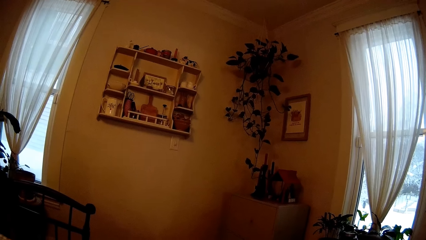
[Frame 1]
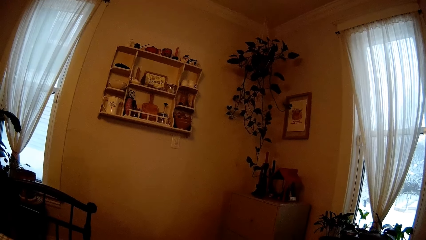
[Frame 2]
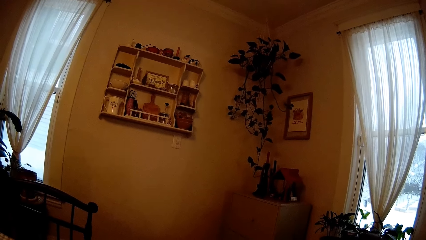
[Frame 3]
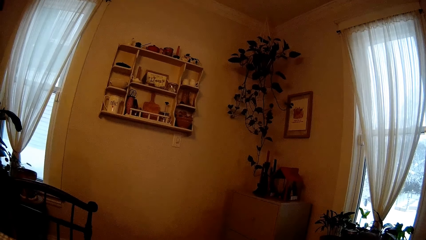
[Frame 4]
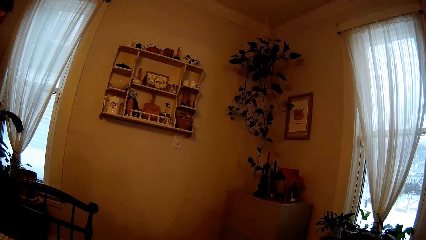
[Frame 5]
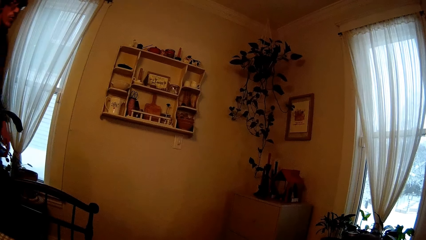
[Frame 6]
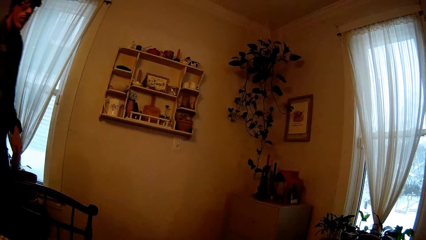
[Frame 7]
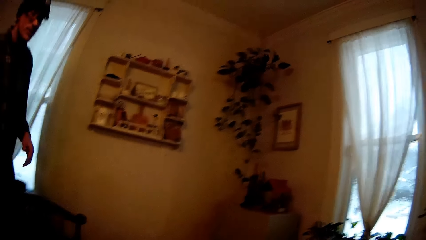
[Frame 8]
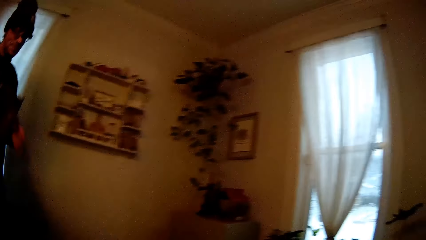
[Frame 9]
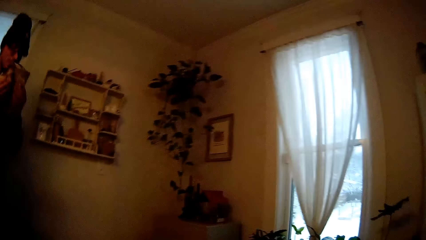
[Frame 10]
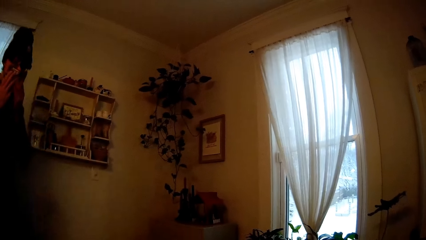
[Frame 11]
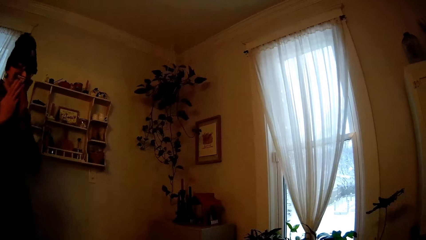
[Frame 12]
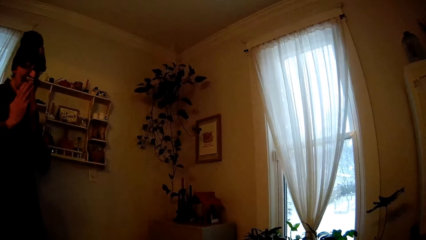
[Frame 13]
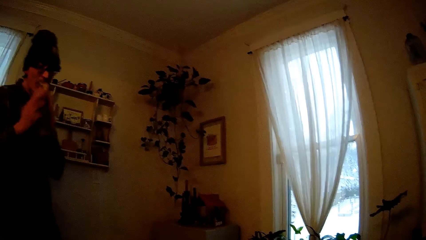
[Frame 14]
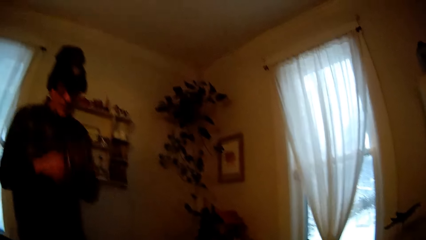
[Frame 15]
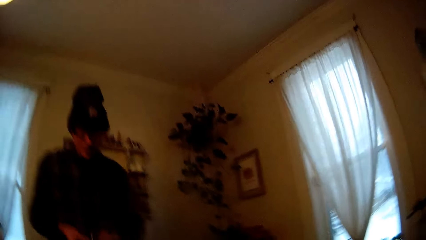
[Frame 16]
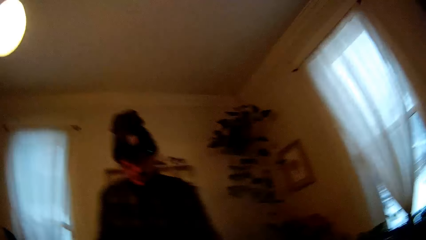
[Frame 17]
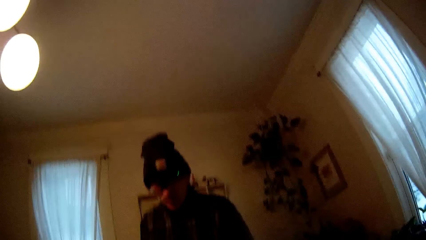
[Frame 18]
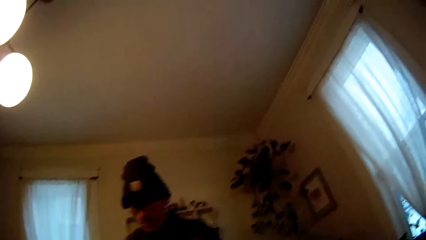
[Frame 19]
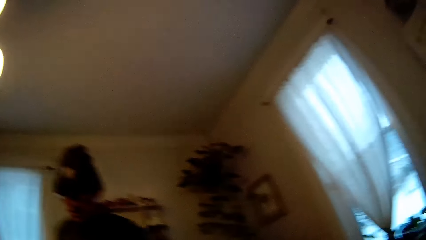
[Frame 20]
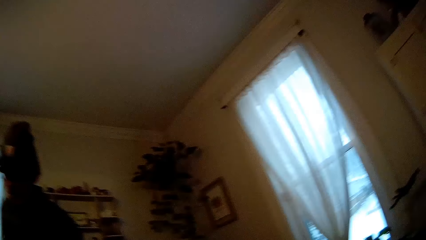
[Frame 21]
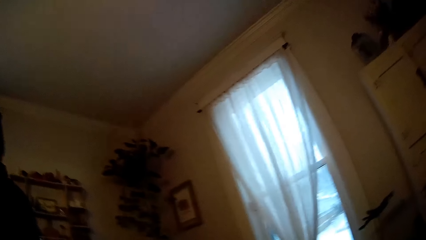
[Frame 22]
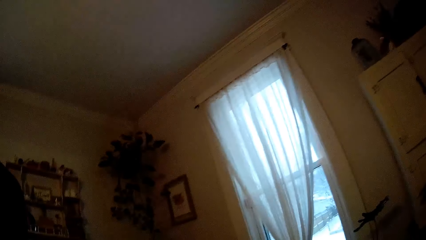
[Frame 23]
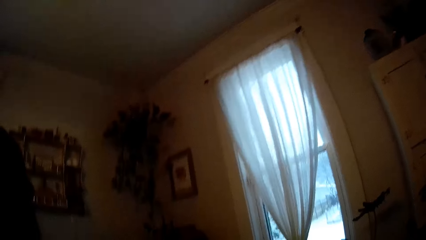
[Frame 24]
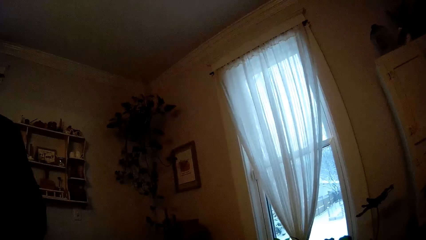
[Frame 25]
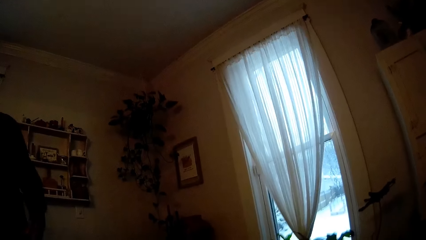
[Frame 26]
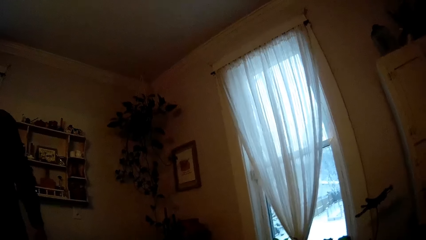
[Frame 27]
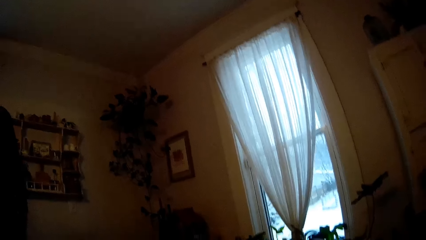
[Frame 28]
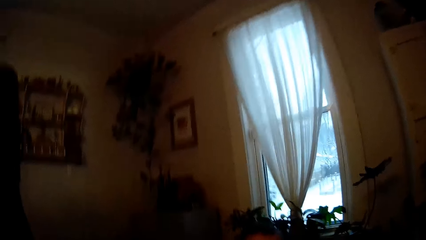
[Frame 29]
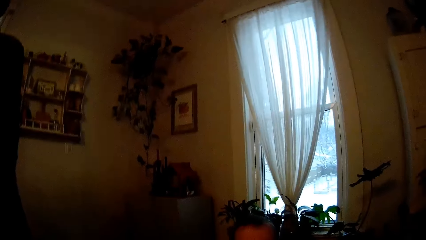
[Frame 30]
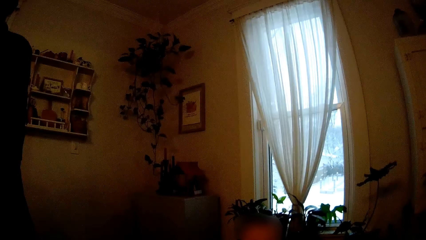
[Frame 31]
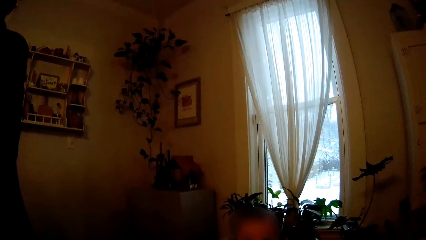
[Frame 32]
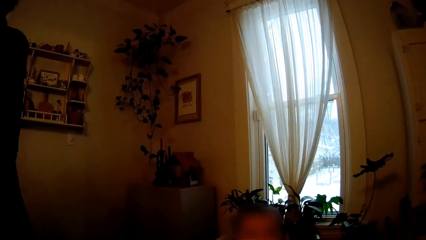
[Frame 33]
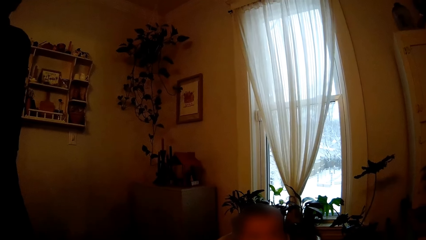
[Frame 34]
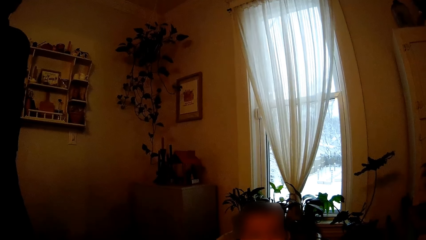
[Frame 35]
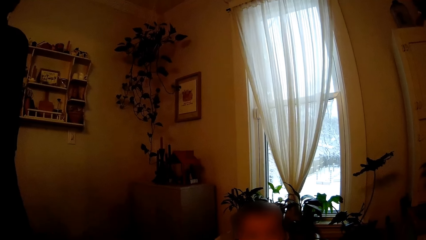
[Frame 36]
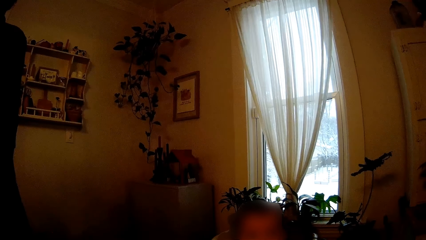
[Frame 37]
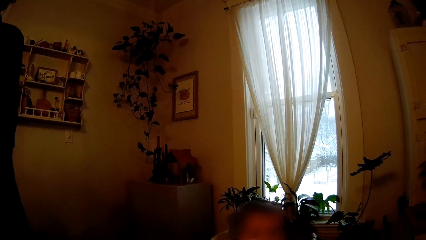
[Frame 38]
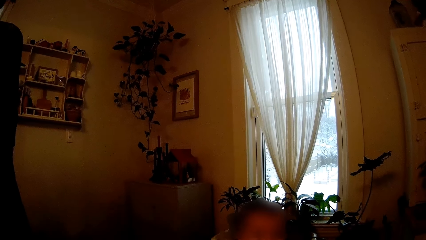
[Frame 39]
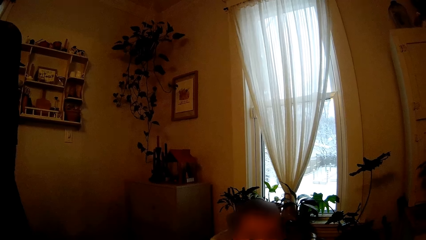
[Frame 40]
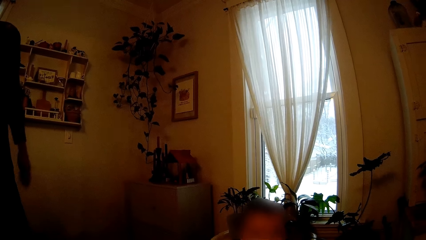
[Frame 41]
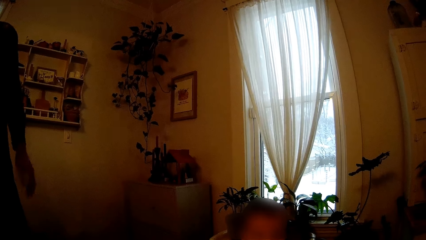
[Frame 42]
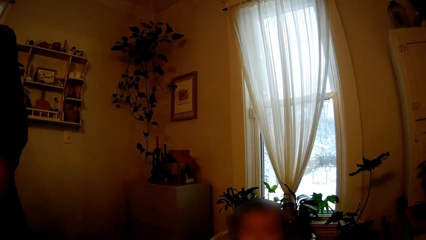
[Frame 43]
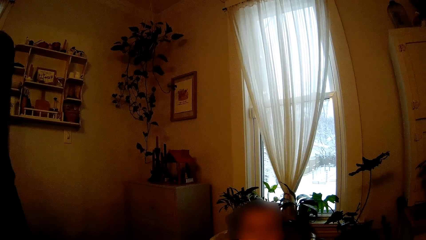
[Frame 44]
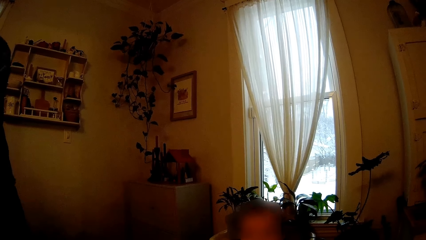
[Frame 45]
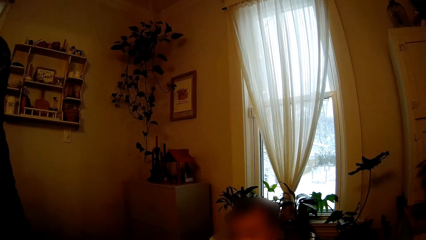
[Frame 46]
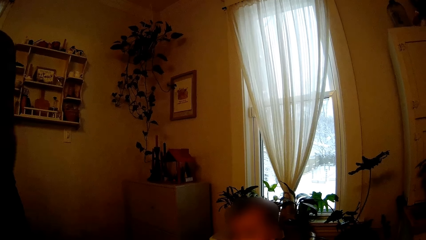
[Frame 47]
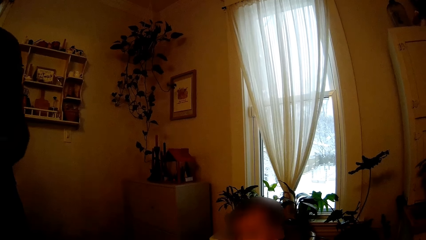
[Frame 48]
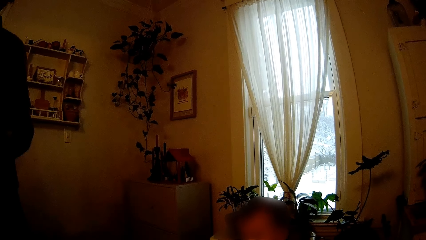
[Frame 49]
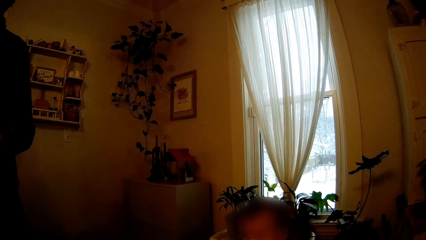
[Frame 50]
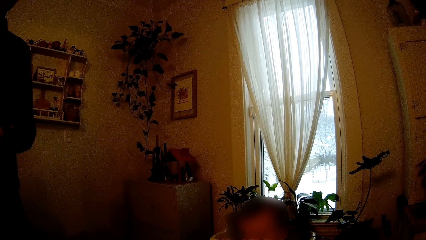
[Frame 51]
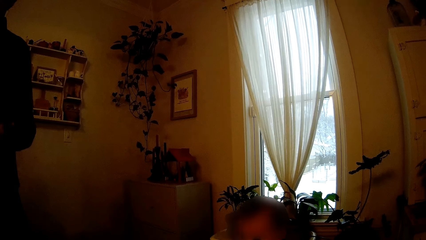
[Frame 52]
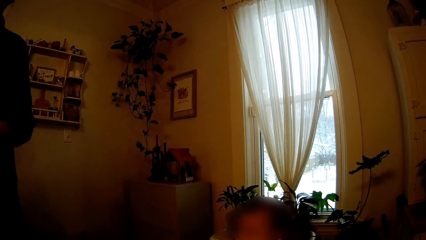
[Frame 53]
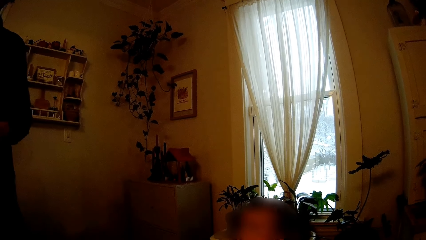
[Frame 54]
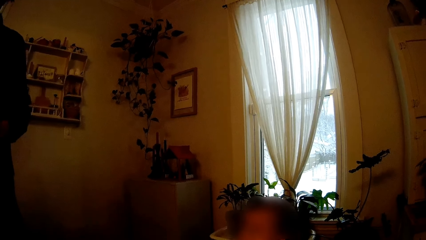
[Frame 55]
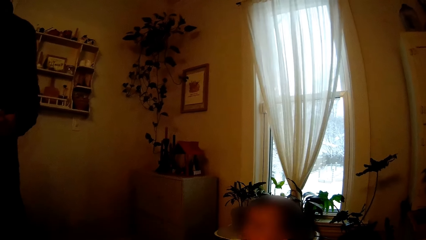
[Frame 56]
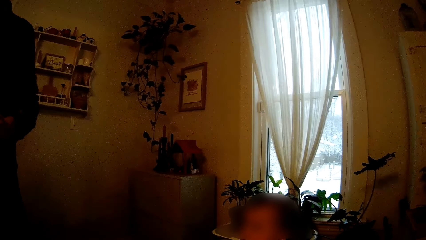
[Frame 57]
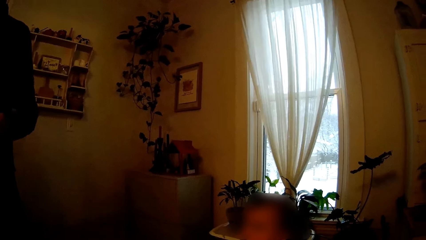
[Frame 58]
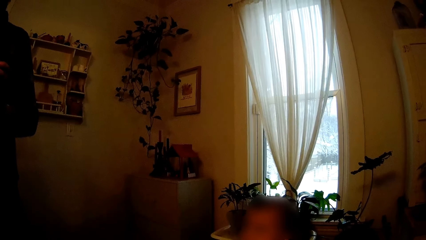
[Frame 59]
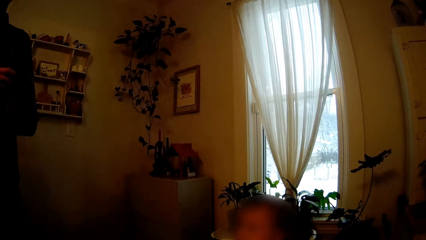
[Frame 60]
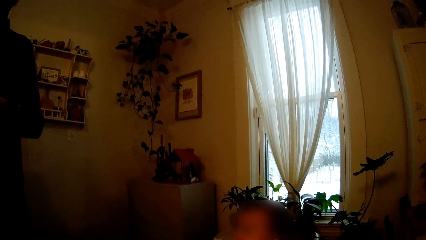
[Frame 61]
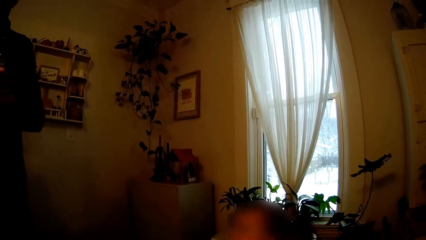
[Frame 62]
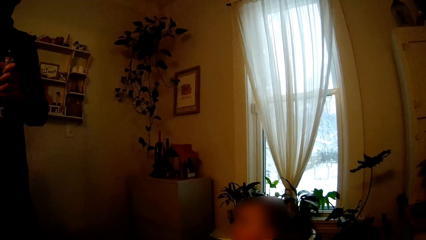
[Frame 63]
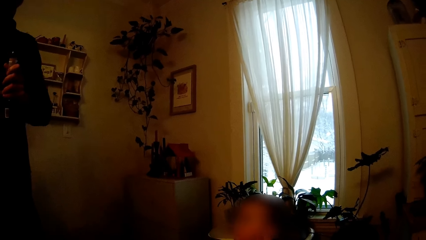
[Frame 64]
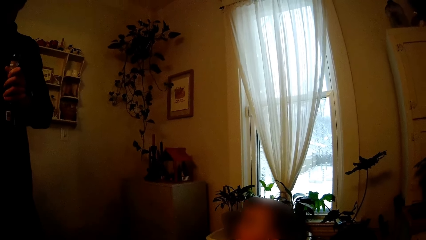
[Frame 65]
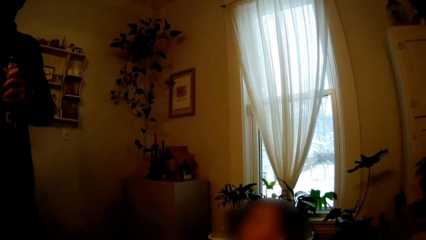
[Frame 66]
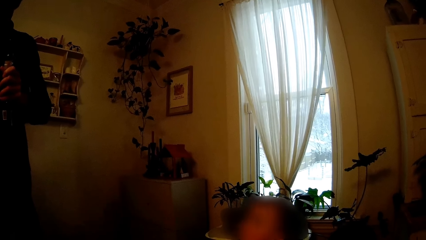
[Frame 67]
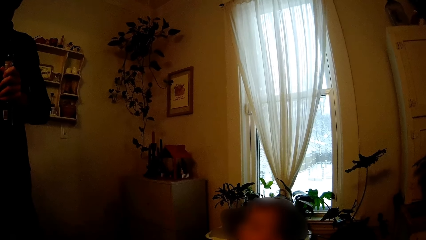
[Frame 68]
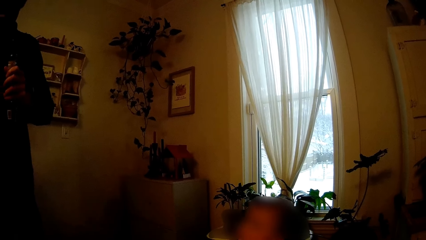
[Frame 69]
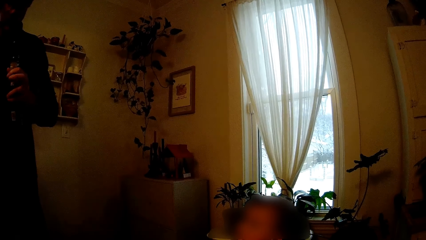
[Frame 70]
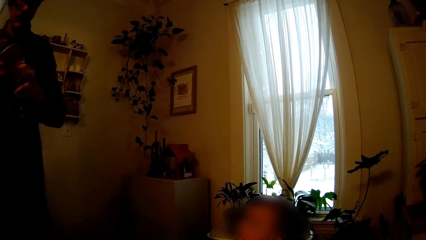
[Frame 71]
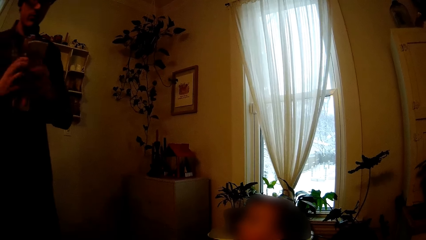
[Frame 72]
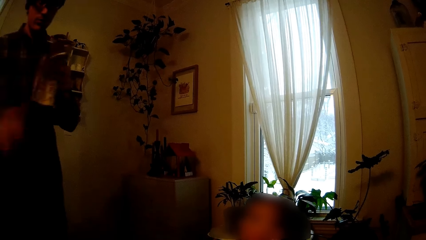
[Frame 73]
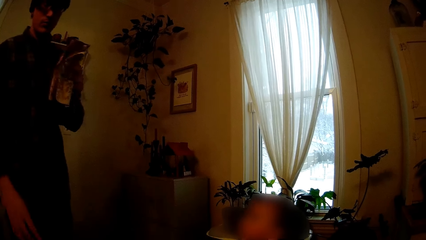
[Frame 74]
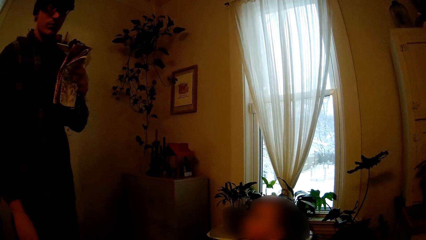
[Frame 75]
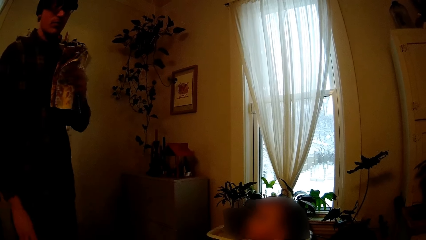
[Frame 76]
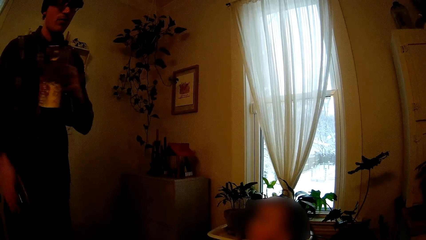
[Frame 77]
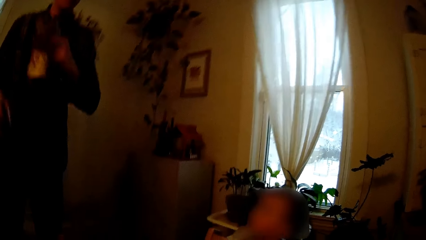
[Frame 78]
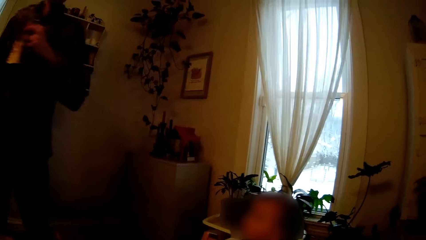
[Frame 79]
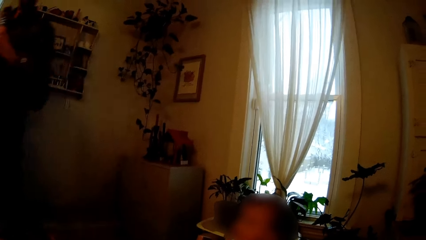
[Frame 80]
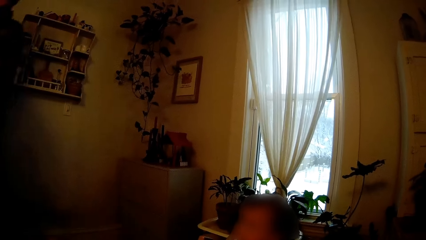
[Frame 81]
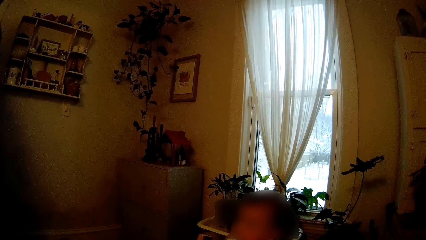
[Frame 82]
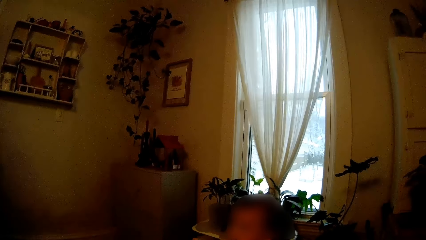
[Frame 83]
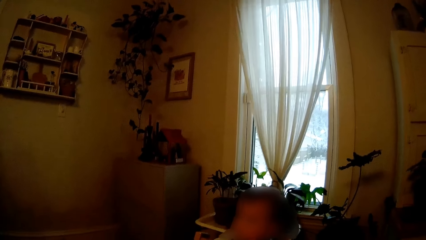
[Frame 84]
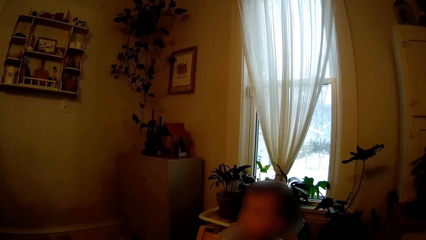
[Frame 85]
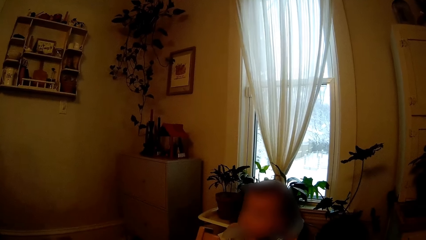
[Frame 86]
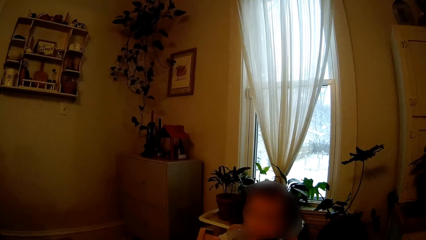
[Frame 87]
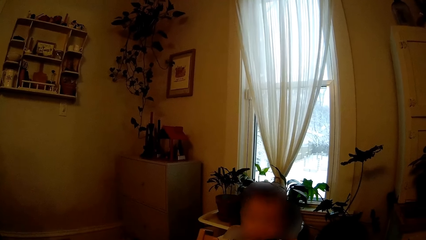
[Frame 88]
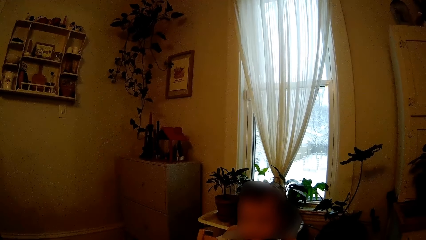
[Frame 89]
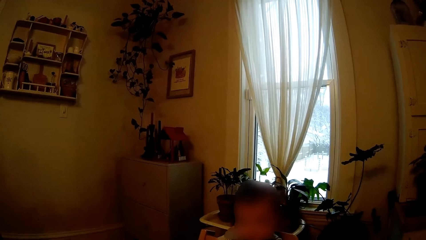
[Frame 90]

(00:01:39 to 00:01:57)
The man walks to the dining table. The man cleans his nose with a napkin in his hands. The man does something. The man brings out a phone from his back pocket. The man puts something on the table. A woman moves her head. The man holds a bottle in his left hand. The man passes the napkin from his right hand to his left hand. The man picks up the phone from the table. The man walks away from the dining table.
